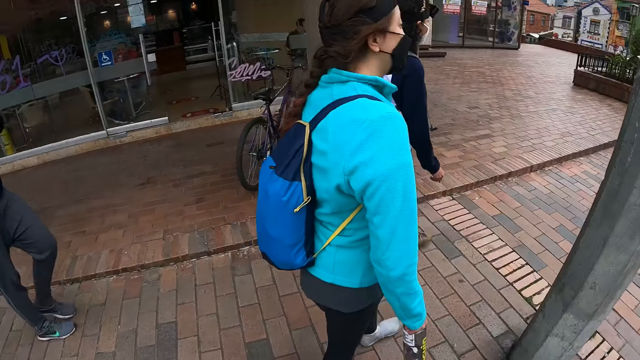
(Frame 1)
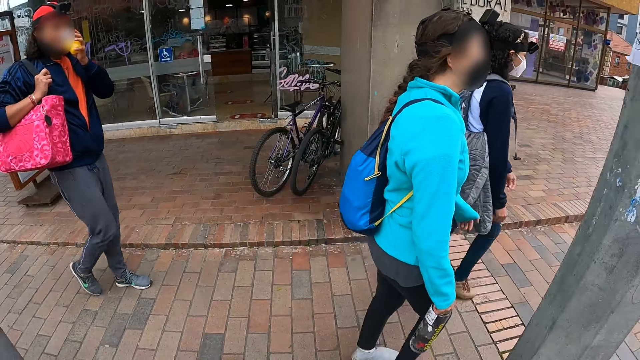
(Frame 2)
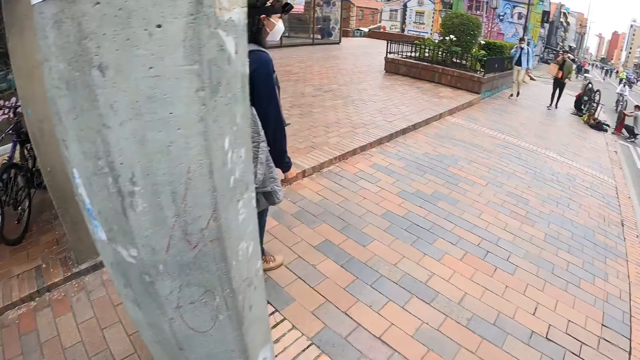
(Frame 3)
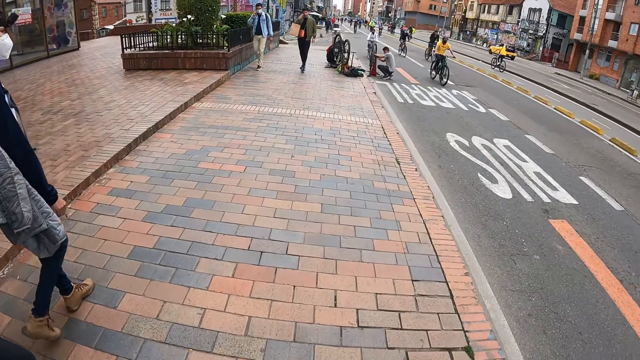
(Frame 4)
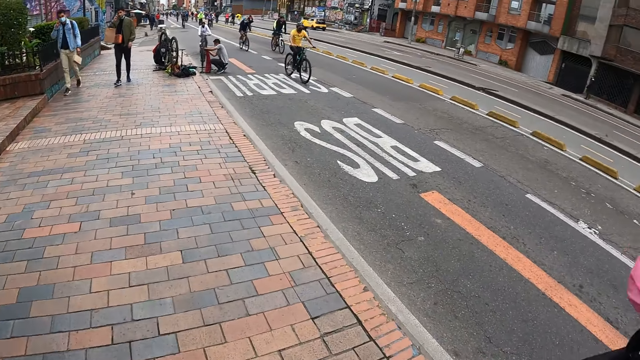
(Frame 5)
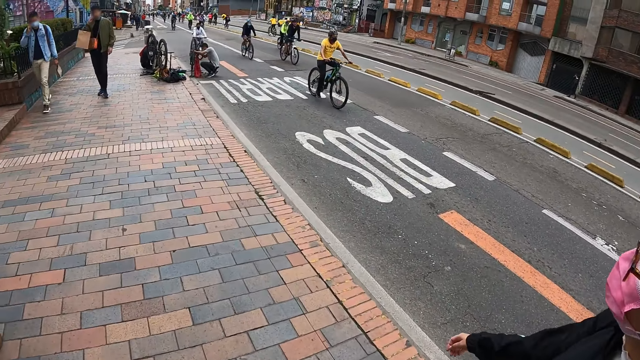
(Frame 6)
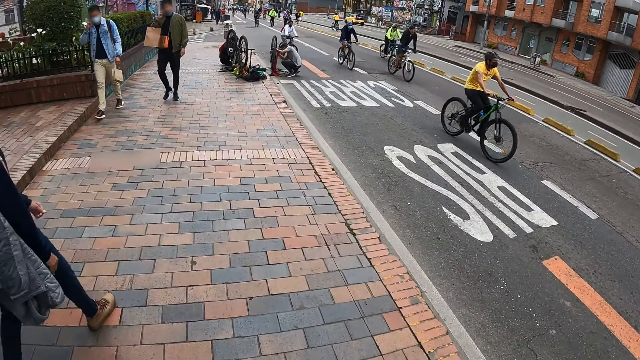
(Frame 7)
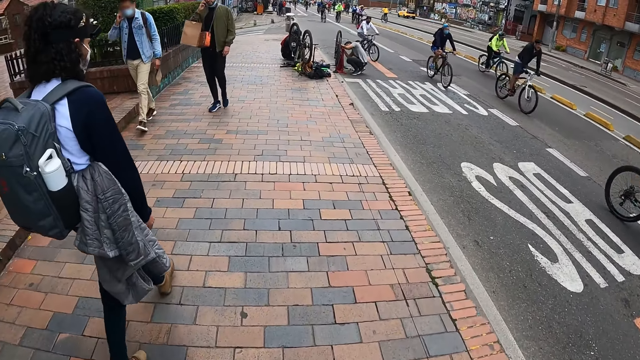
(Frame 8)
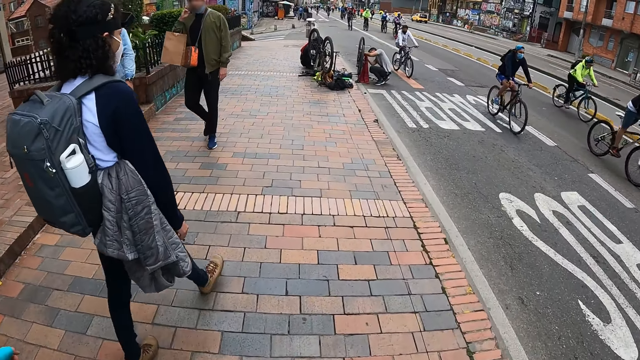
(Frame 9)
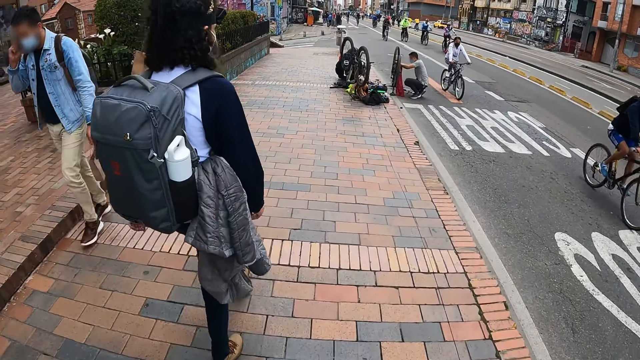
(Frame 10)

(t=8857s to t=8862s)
The man drinks juice from the cup in his left hand.

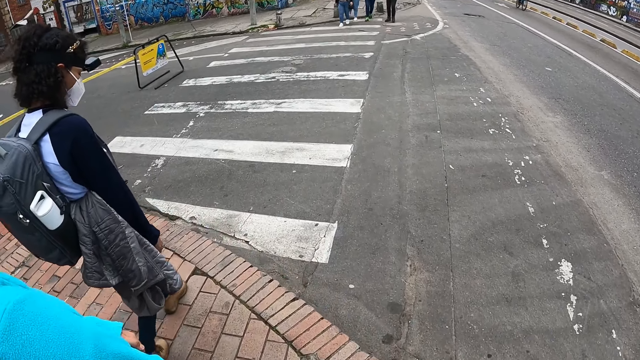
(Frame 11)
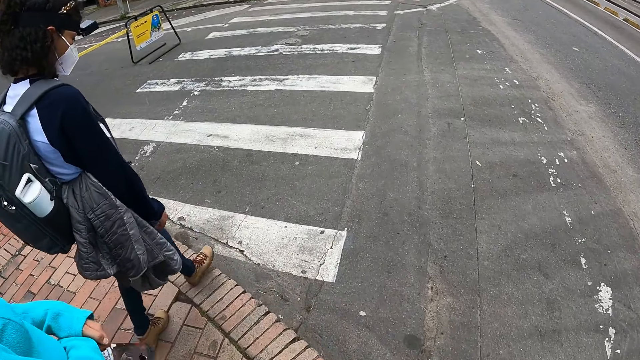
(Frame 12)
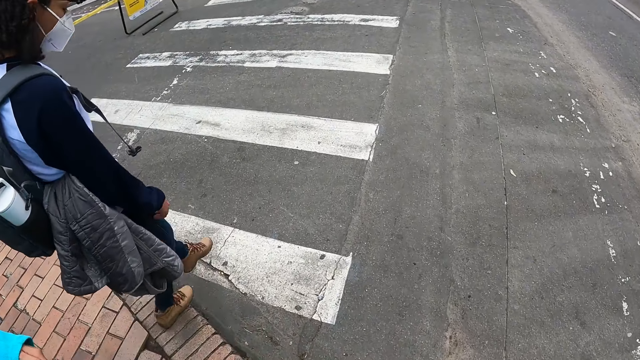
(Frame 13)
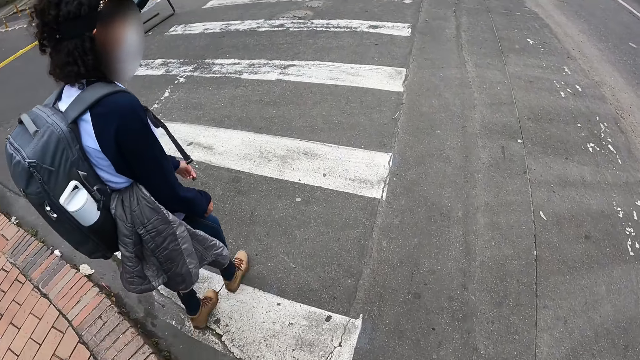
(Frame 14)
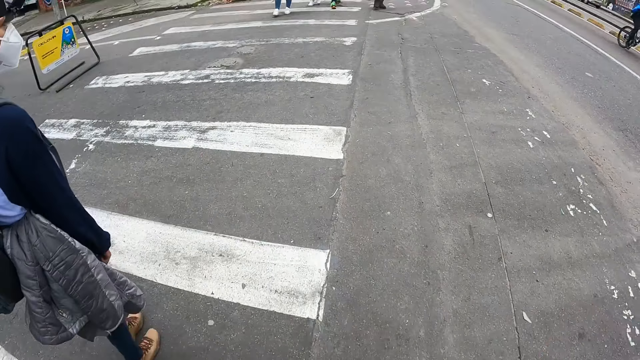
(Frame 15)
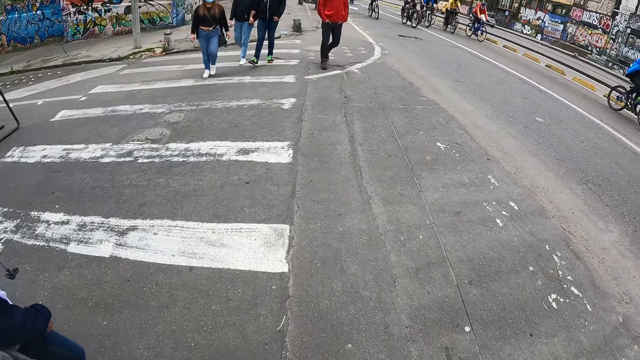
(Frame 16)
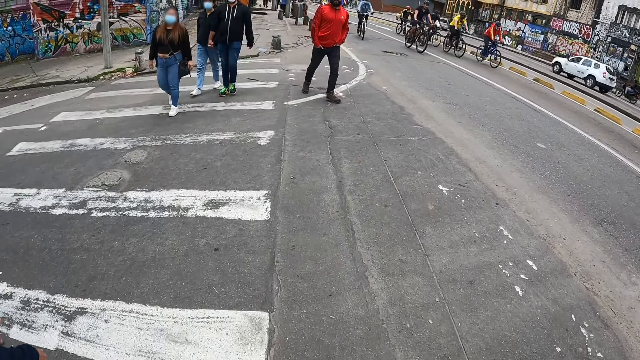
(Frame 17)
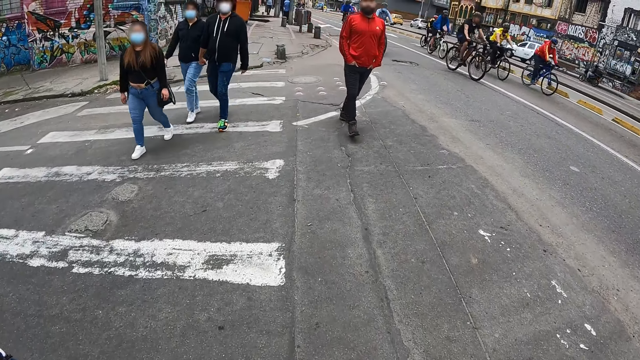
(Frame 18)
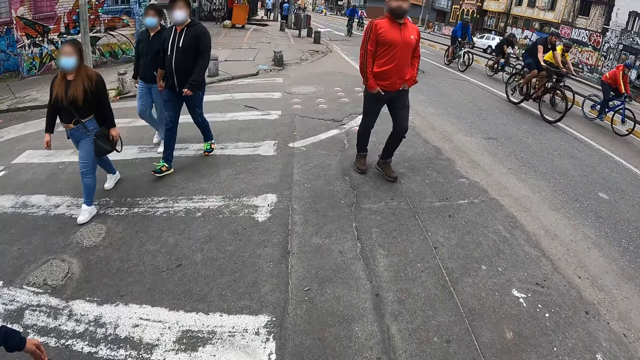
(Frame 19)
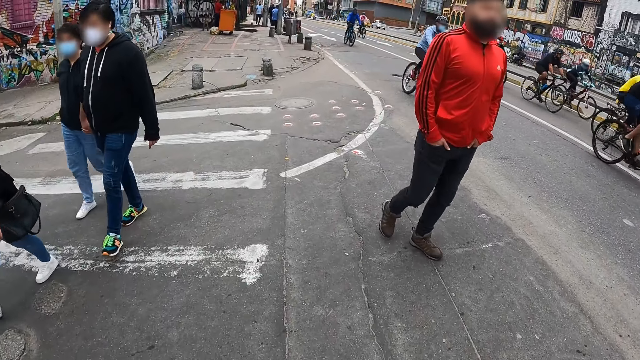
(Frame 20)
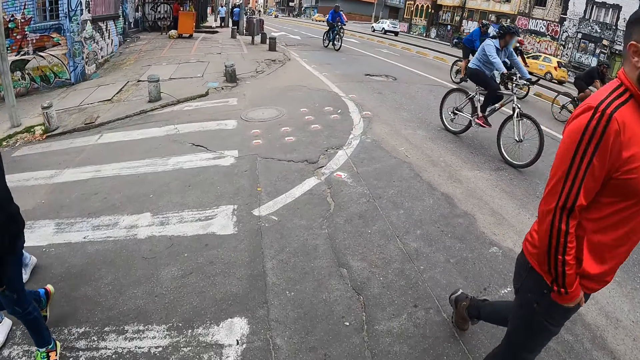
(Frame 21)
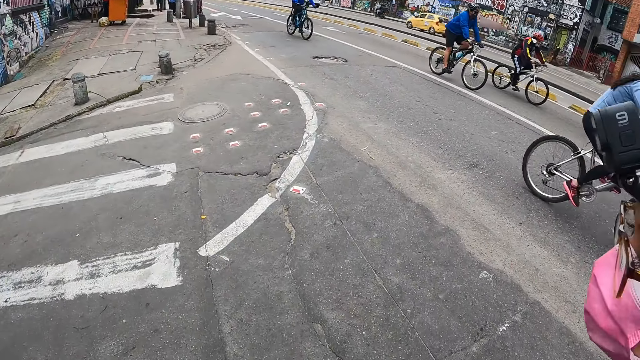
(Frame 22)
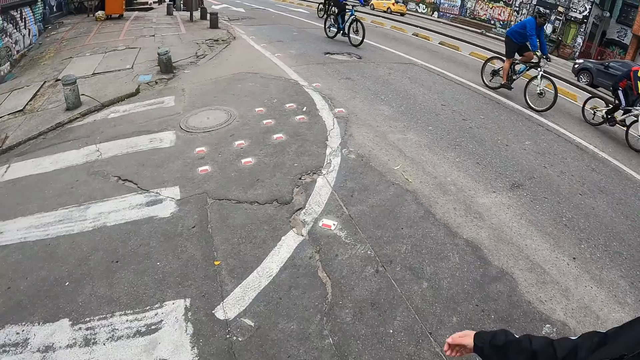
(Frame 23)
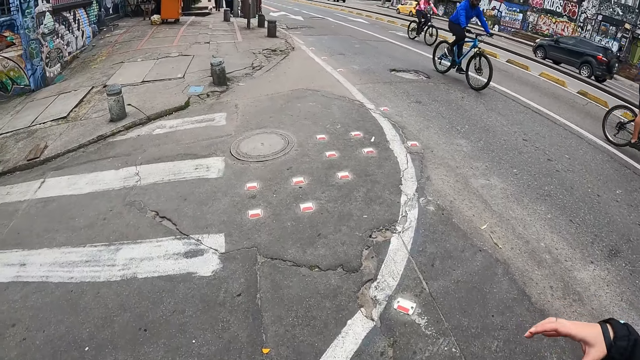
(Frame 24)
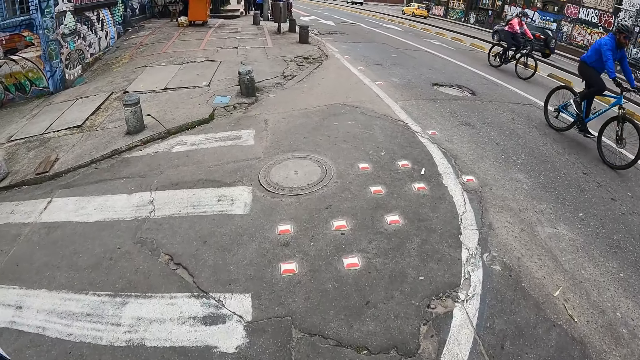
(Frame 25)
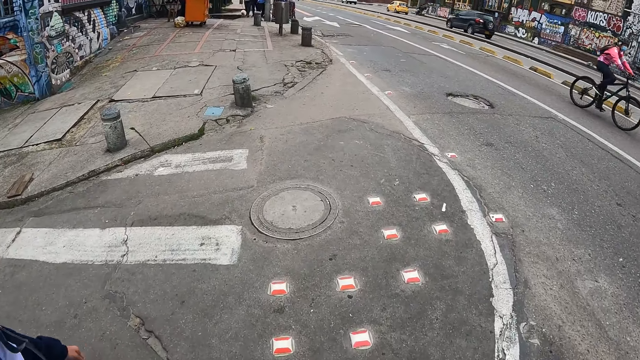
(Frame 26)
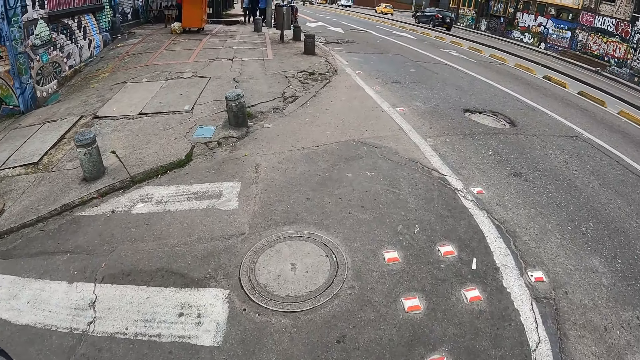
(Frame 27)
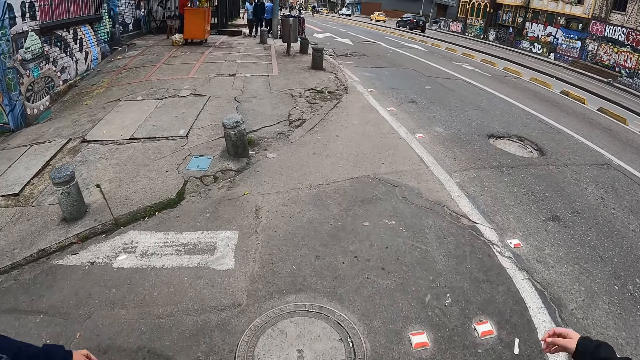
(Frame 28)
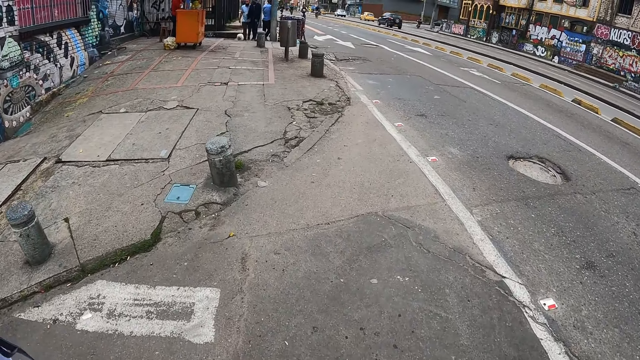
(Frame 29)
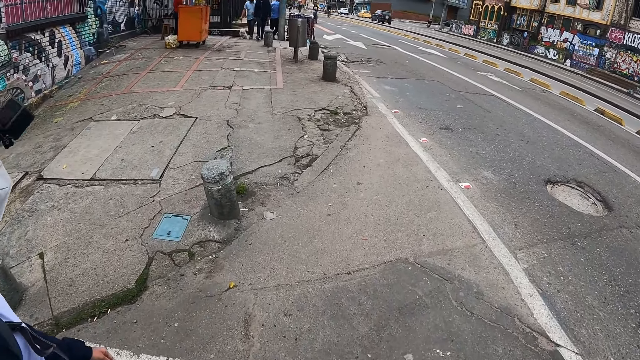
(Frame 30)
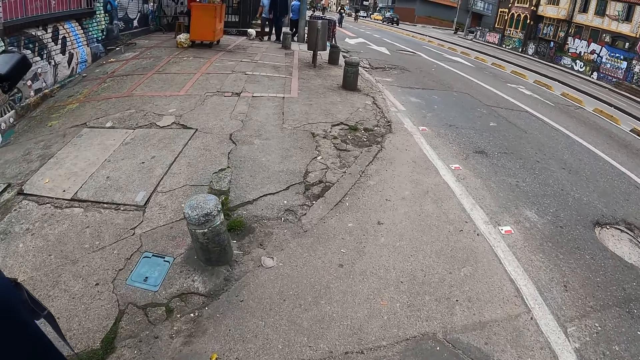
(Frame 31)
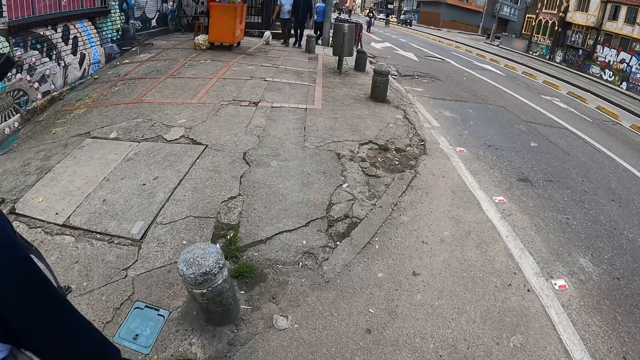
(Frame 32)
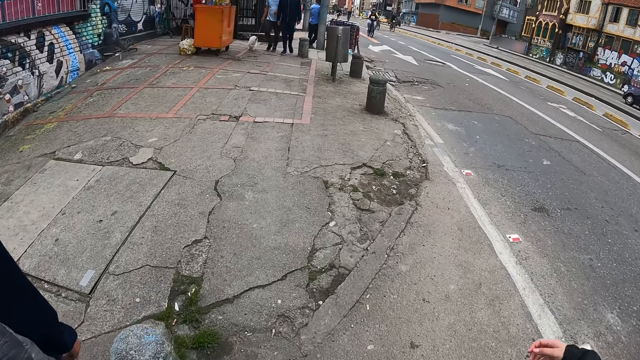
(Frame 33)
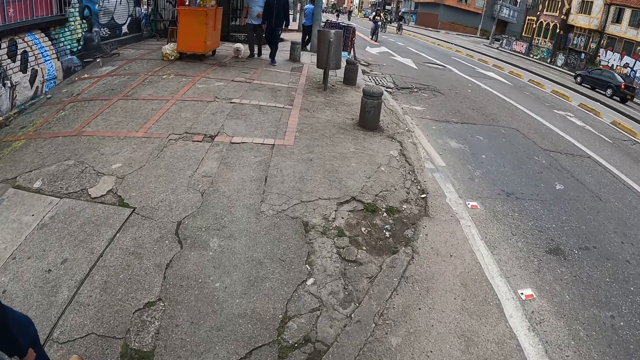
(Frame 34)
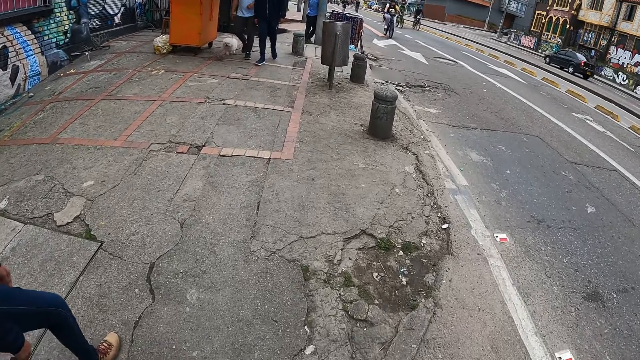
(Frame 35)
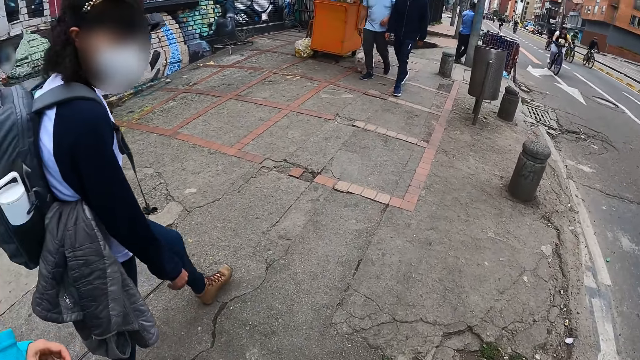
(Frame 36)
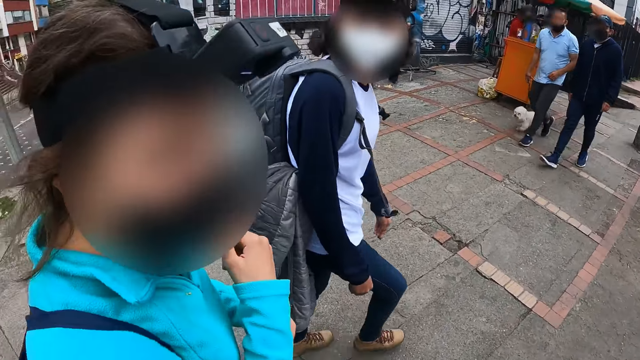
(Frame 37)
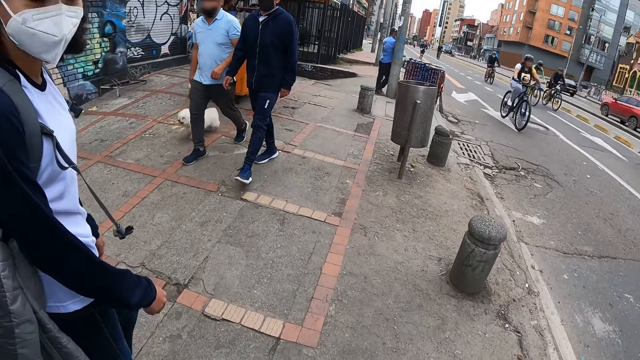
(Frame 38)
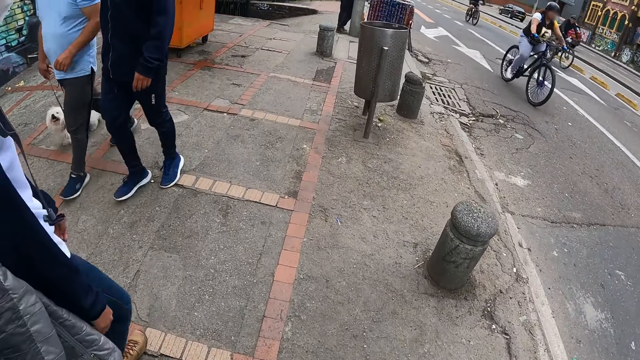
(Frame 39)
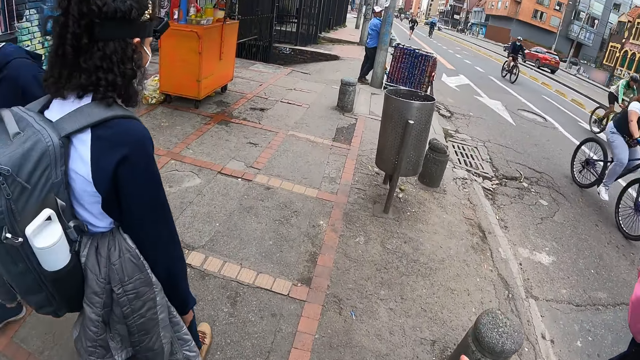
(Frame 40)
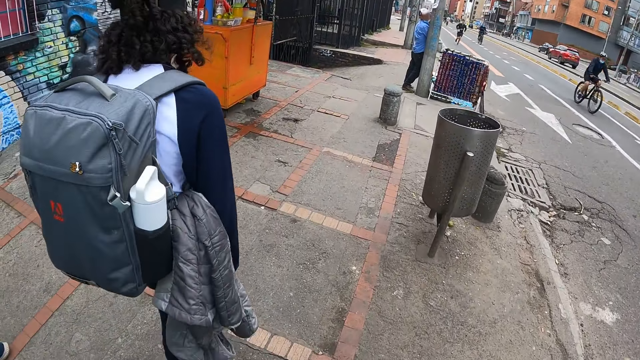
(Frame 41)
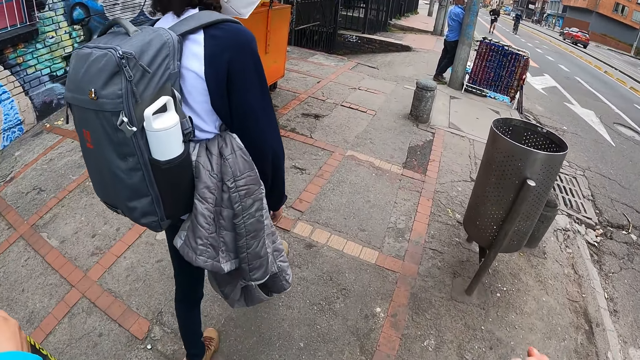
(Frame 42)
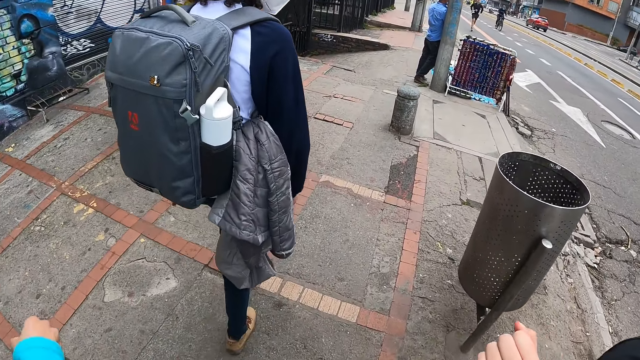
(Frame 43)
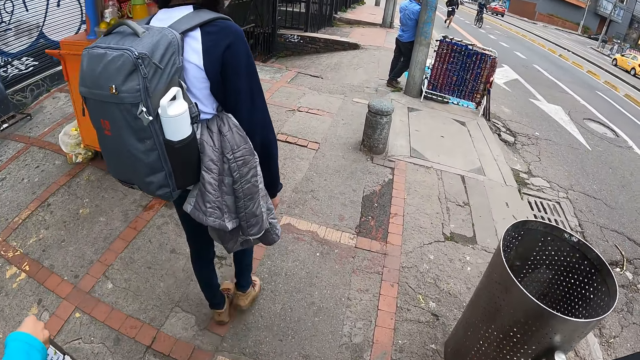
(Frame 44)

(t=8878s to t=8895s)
The woman walks across a road to a sidewalk. Another woman walks across the road to the sidewalk. The camera wearer walks across the road to the sidewalk. The other woman adjusts her camera with her right hand. The first woman walks on the sidewalk on the road. The camera wearer walks on the sidewalk on the road. A third woman walks on the sidewalk on the road.
